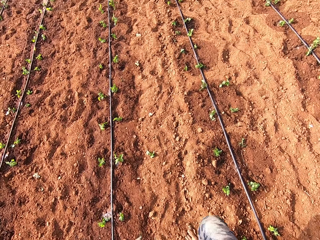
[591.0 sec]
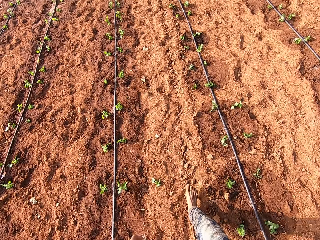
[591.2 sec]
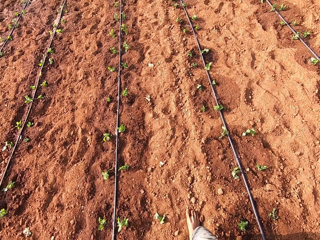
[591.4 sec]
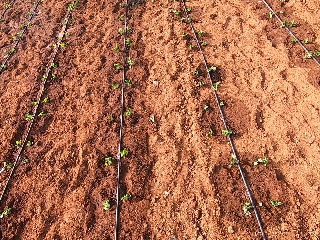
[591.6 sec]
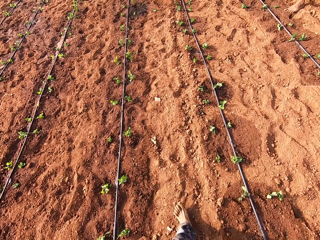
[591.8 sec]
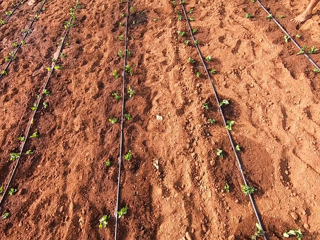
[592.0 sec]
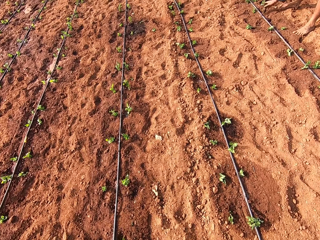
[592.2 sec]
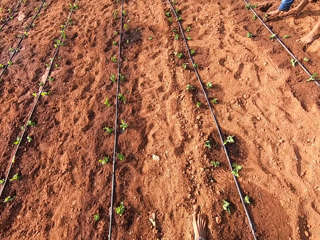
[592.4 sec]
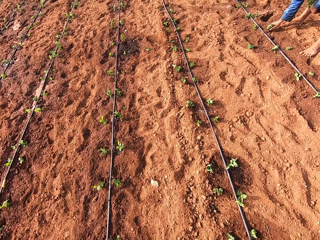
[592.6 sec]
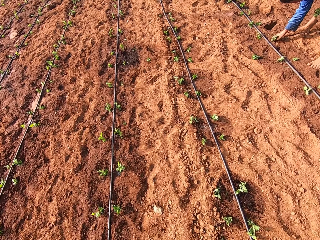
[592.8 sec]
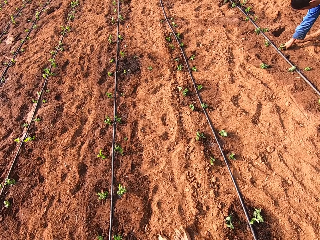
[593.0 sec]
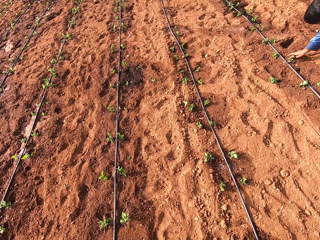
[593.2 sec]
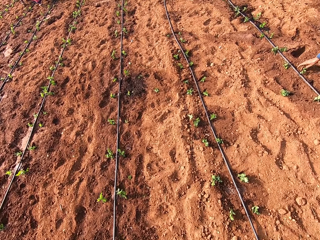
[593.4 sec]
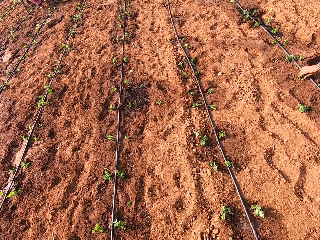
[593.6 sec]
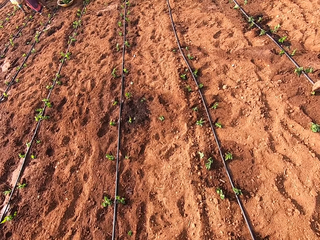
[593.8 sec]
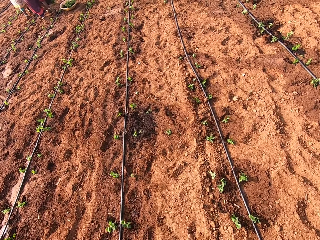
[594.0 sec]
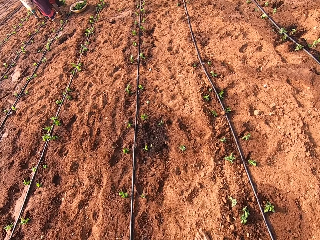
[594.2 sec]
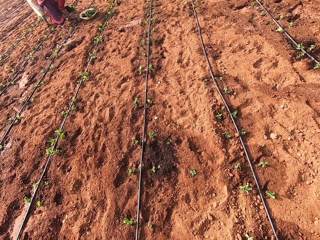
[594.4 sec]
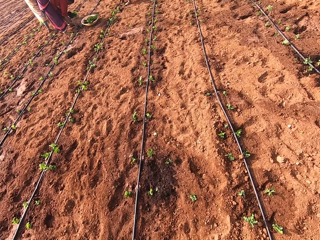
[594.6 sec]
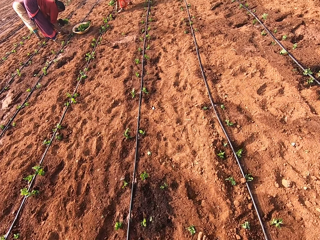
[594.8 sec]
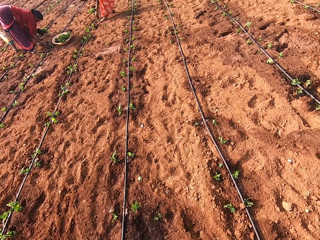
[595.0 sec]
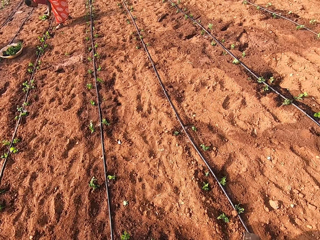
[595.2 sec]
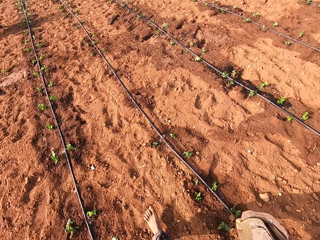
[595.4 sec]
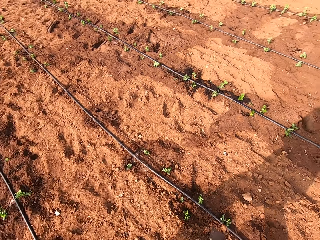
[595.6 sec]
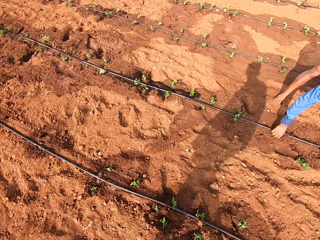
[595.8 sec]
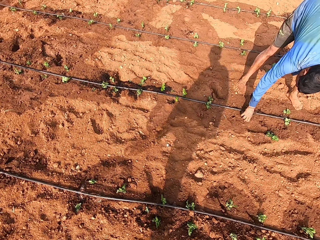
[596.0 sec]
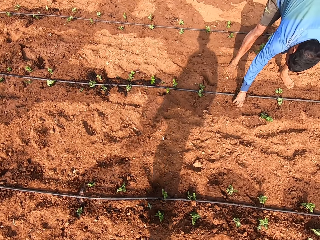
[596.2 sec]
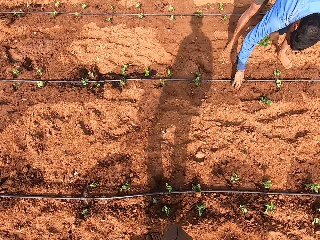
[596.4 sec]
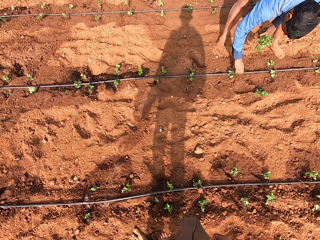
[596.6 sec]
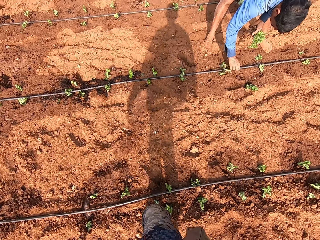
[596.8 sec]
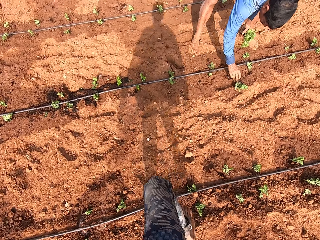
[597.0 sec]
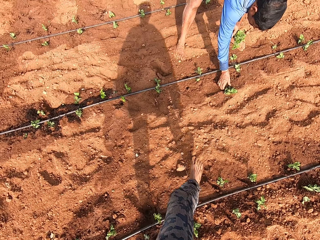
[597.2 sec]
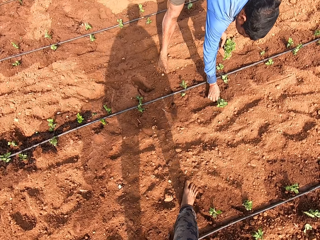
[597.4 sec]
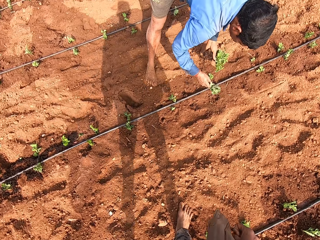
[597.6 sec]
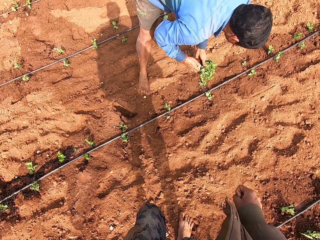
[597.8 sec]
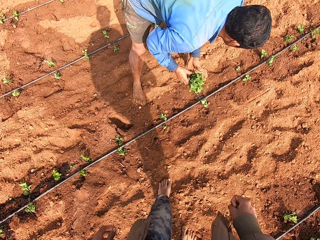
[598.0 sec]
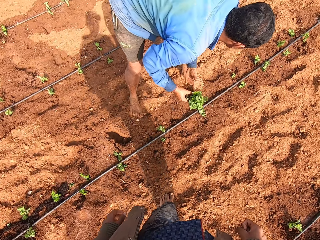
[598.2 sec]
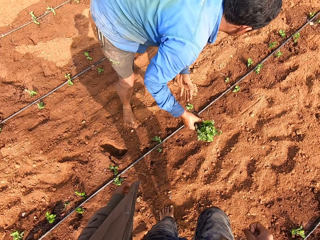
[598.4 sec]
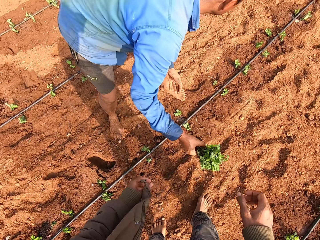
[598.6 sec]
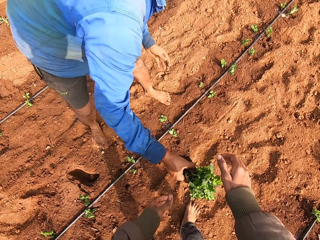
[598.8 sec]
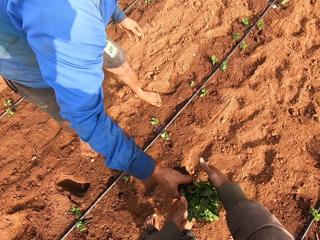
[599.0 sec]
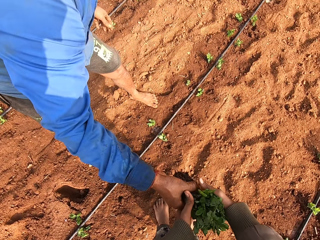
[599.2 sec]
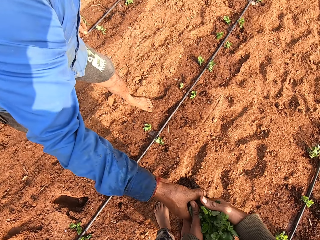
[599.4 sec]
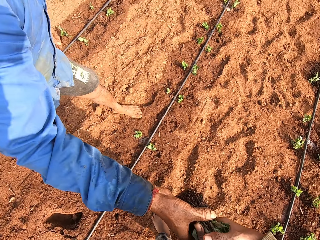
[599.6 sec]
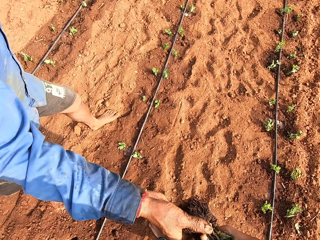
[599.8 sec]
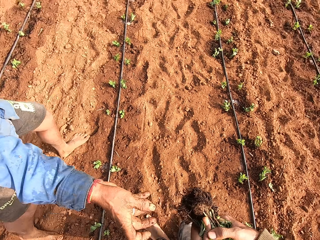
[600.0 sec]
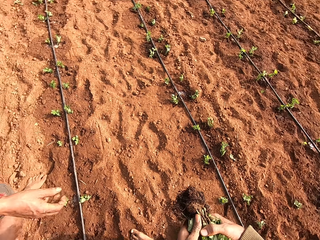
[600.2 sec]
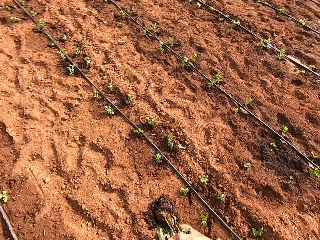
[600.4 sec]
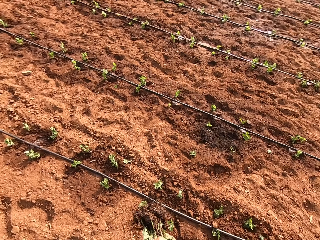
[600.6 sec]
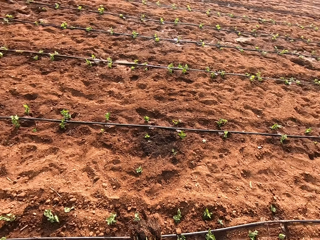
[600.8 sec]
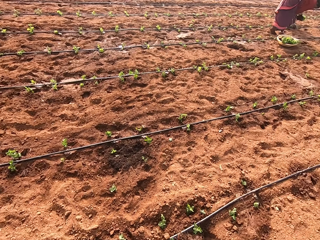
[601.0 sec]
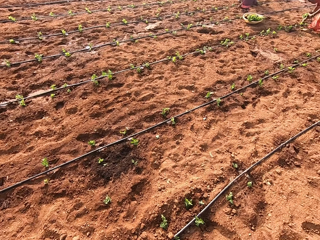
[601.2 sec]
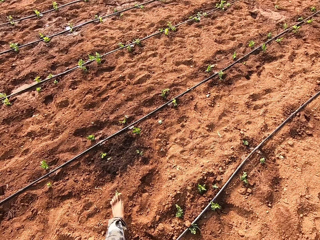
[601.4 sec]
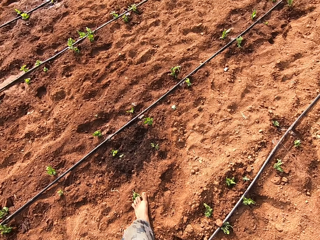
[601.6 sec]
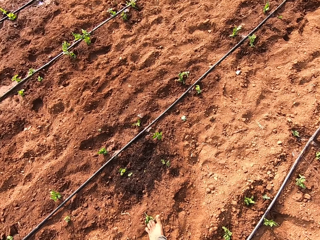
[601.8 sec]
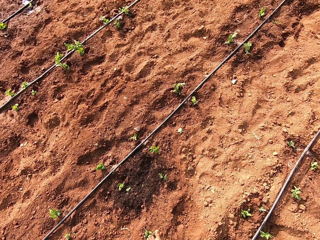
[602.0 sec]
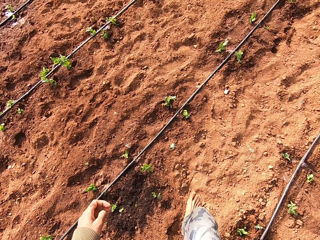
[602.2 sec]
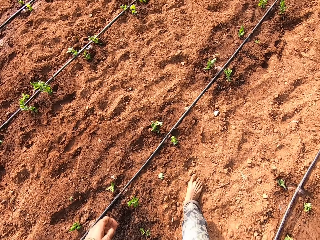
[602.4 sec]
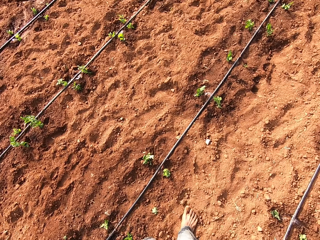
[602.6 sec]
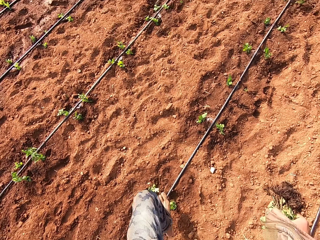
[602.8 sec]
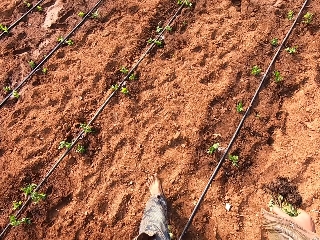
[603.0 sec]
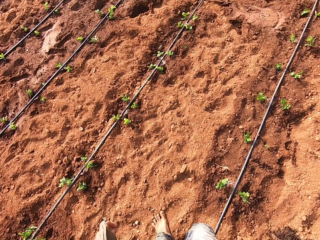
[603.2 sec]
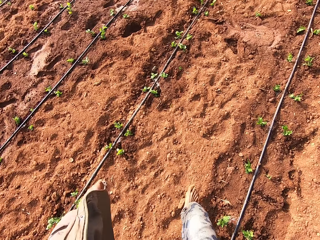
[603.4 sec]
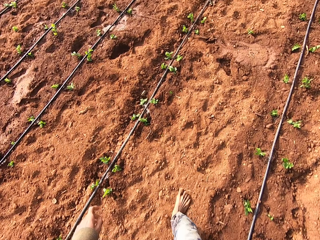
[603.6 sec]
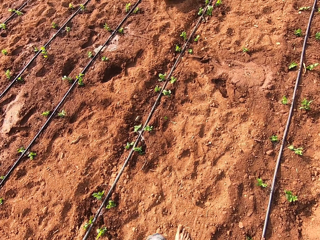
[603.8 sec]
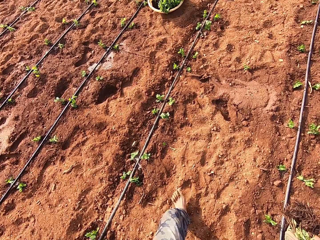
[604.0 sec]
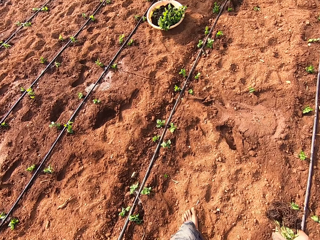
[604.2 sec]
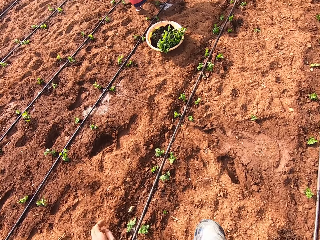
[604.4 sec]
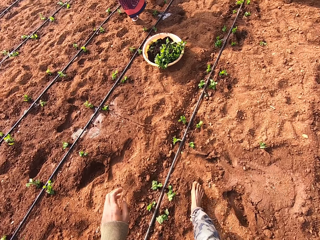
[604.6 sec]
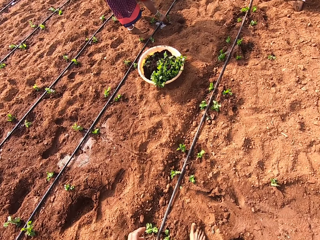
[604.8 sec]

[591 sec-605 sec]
A man touches some plant in the soil with his right hand. The camera wearer converses with the man. The man talks to the camera wearer. The man picks some plants from the ground with his right hand. The camera wearer turns toward the man. The man holds the plants in both hands. The man passes the plants to the camera wearer with his right hand. The camera wearer holds the plants in both hands. He turns around, walks, and holds the plant in his right hand.

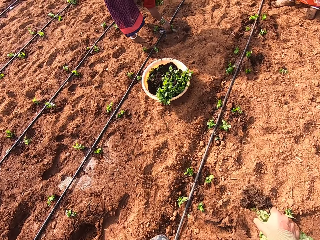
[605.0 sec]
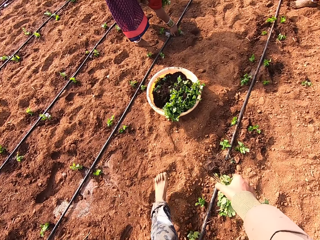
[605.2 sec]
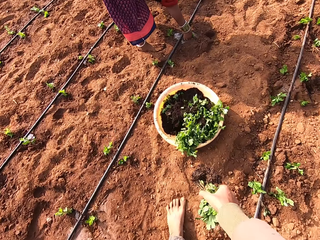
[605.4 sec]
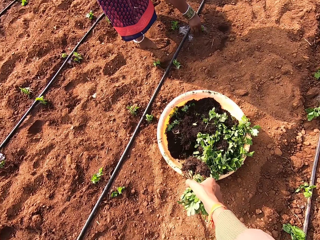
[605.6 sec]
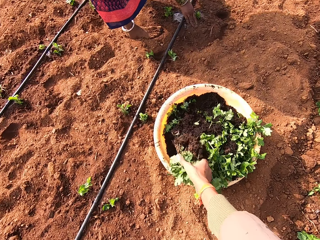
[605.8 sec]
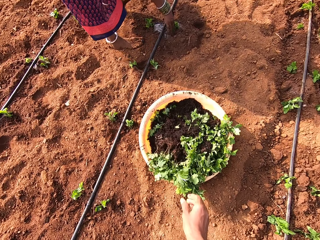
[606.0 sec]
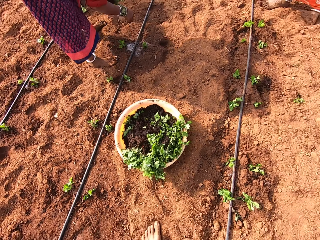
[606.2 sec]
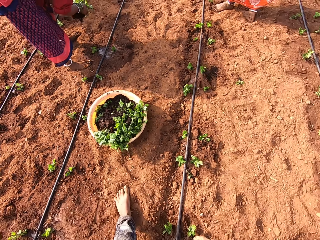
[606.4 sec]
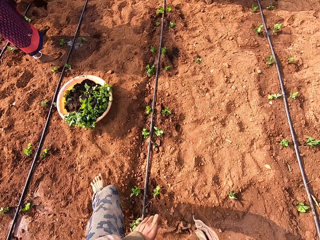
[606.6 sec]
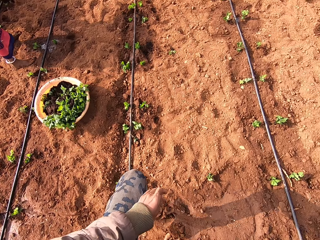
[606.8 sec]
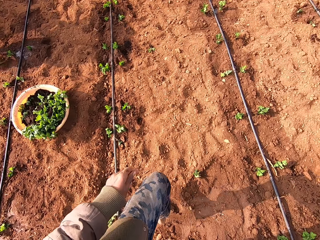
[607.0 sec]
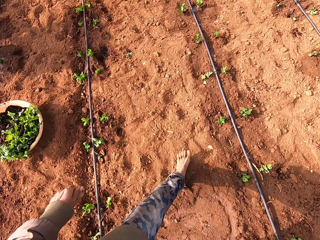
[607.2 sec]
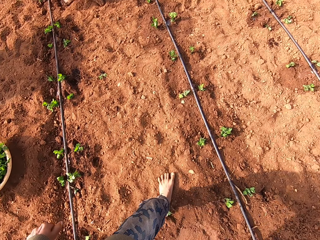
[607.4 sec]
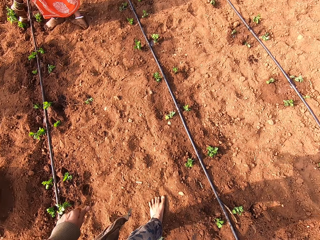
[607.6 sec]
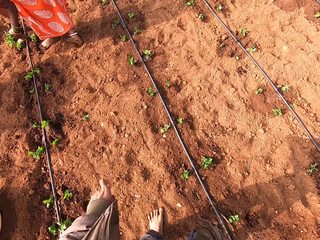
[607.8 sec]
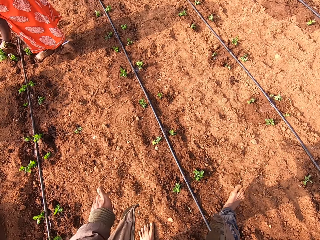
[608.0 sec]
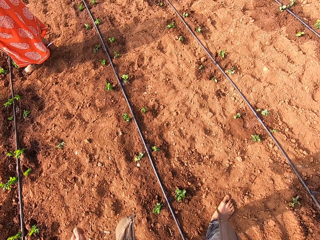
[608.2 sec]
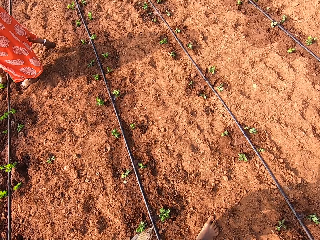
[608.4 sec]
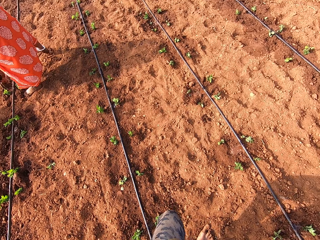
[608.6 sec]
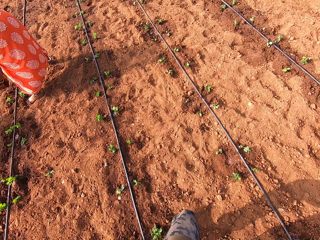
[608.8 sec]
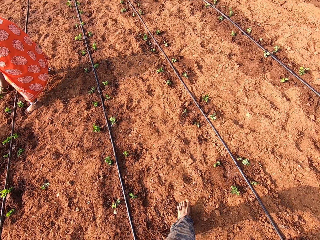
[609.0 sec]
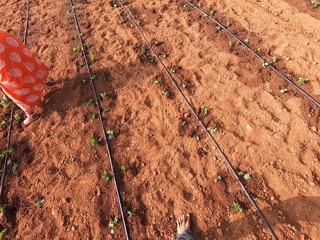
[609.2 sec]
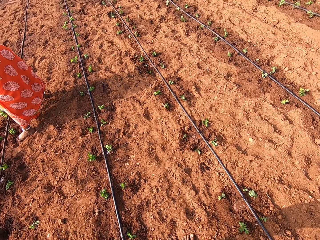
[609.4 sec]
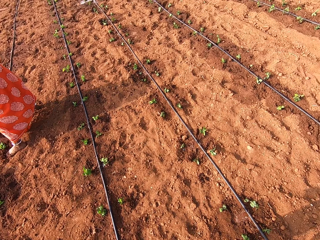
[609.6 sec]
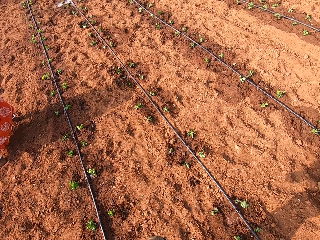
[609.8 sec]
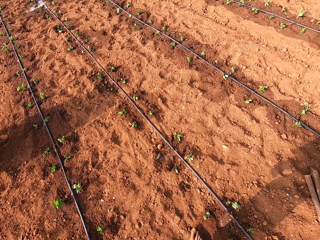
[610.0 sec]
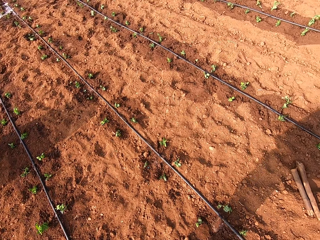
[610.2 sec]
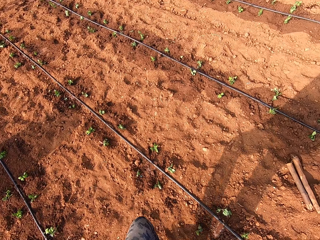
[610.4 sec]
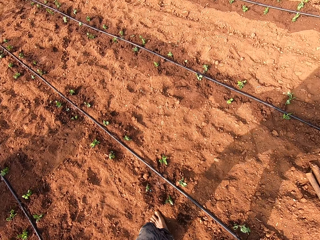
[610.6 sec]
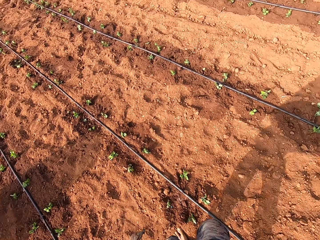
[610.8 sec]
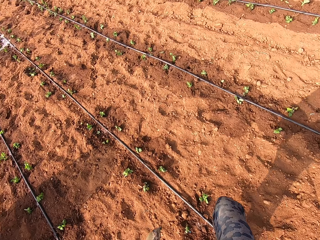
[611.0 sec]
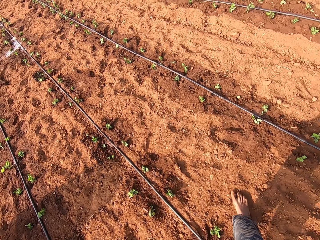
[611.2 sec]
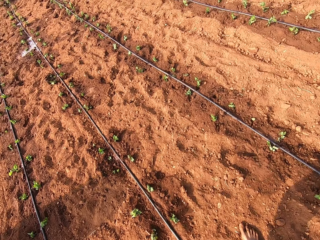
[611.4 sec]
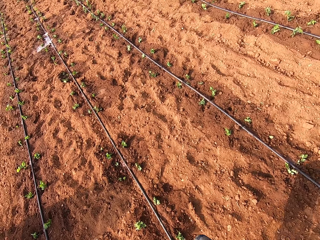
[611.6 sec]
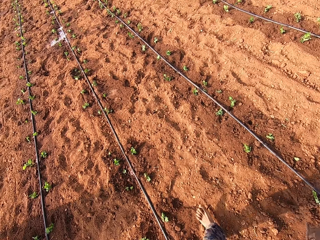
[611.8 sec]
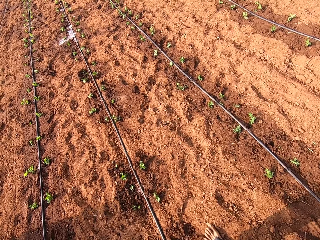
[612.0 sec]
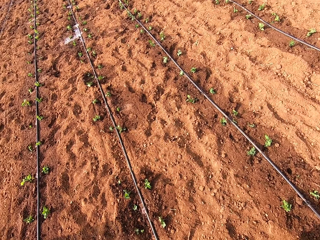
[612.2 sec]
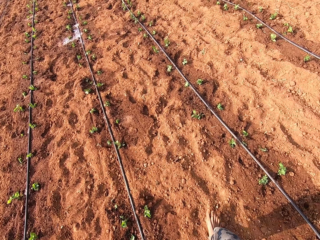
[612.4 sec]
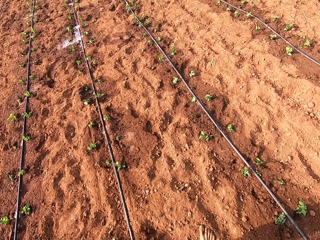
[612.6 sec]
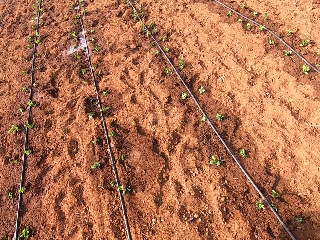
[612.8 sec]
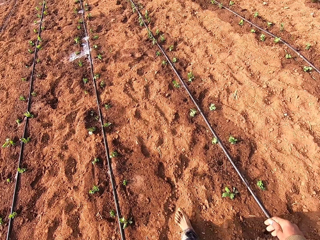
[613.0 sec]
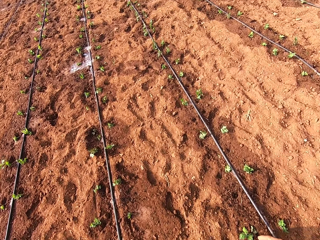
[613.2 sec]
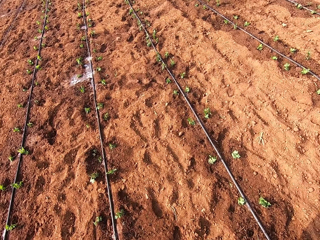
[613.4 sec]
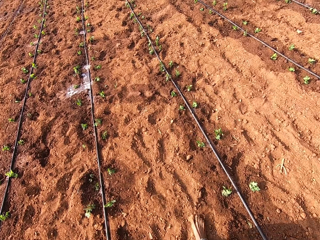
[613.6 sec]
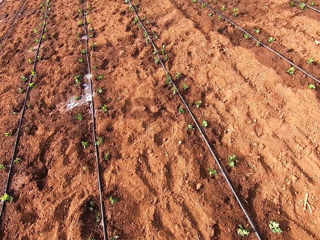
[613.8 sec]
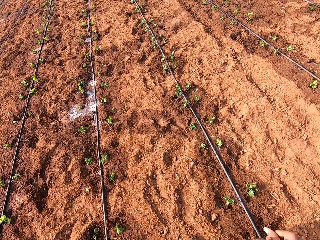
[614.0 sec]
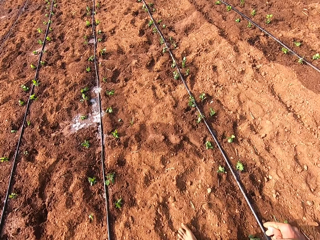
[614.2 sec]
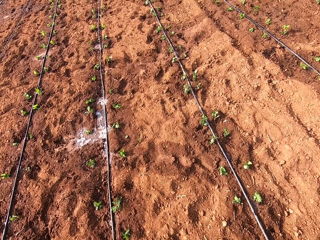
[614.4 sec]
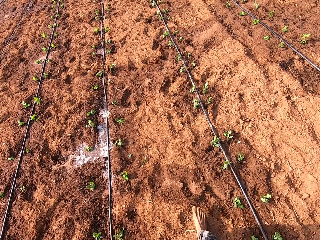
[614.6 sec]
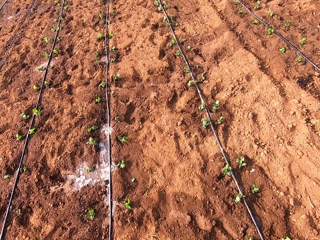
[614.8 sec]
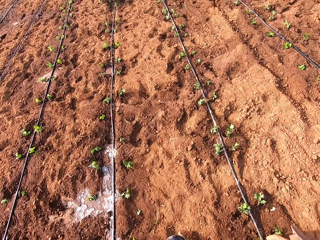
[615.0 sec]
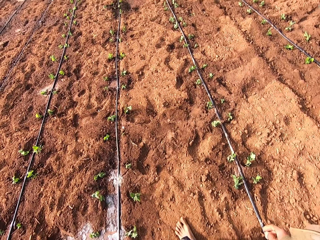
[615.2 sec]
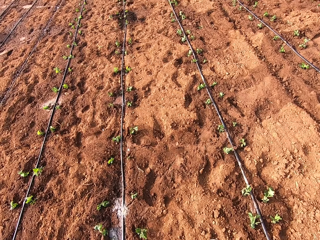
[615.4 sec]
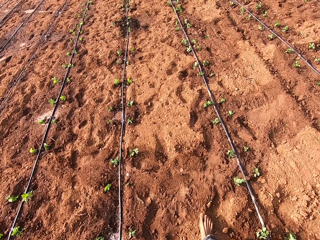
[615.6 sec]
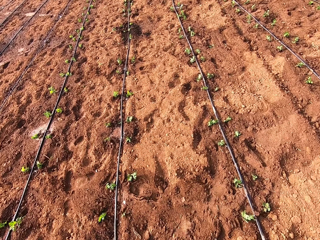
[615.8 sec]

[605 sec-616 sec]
The first woman touches a plant on the soil with her right hand. The camera wearer drops the plants in a bowl or basket on the ground with his right hand. He walks. The other woman puts some plants in the soil with her right hand.
